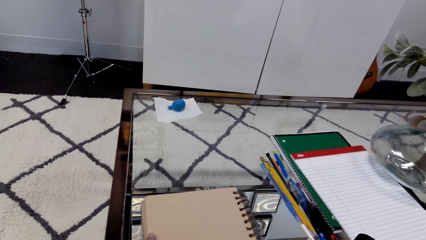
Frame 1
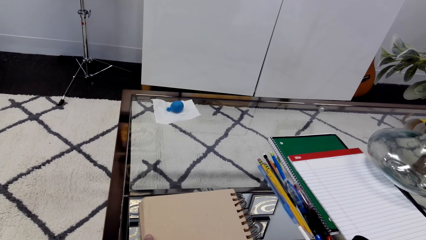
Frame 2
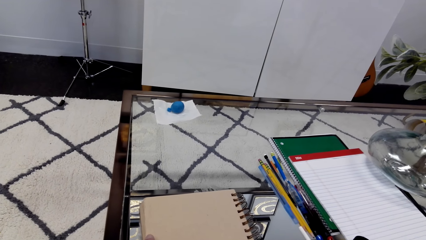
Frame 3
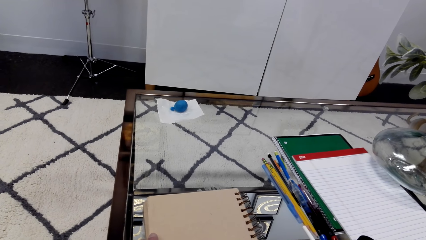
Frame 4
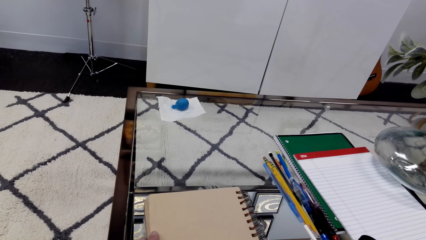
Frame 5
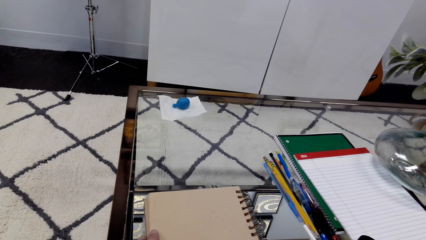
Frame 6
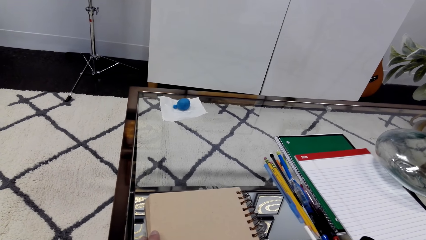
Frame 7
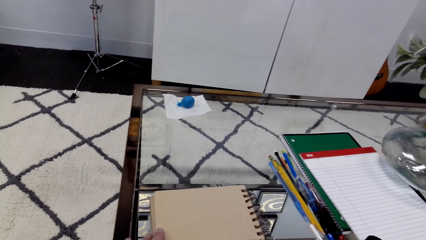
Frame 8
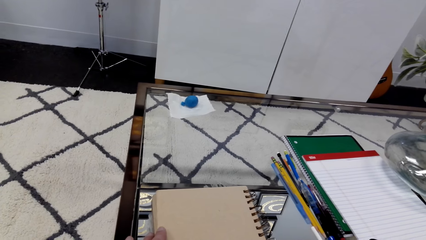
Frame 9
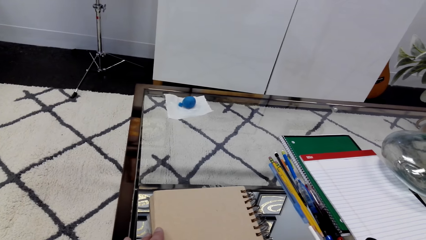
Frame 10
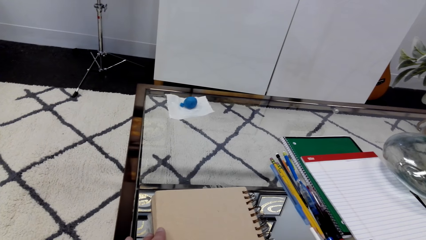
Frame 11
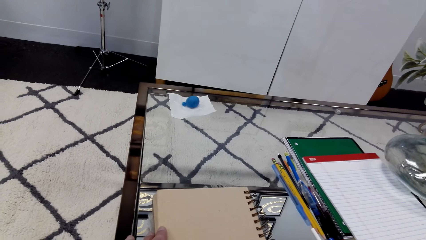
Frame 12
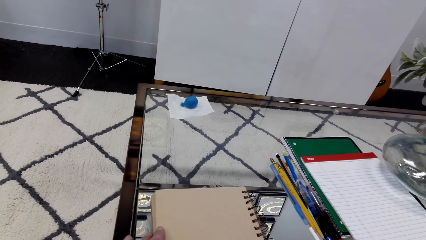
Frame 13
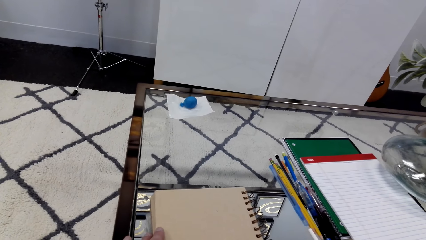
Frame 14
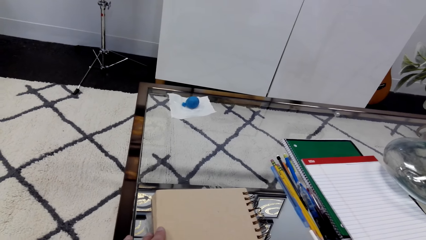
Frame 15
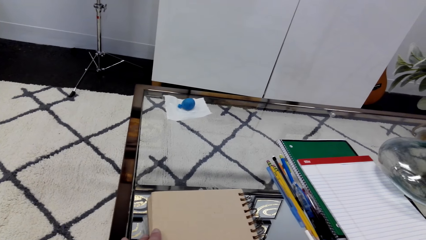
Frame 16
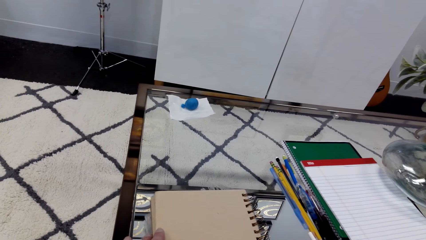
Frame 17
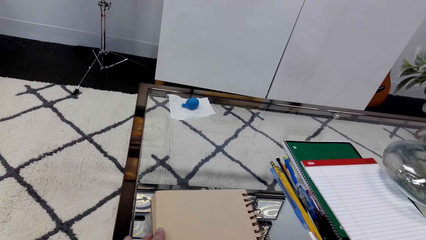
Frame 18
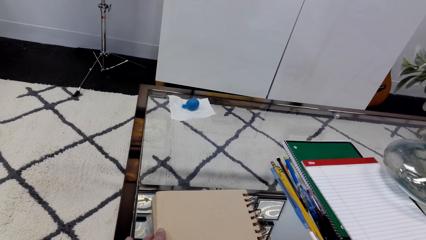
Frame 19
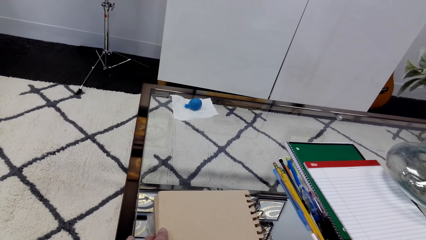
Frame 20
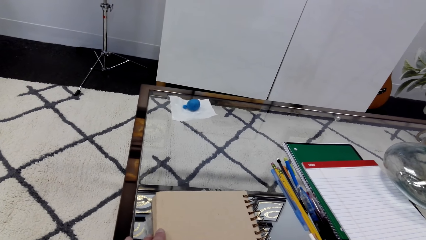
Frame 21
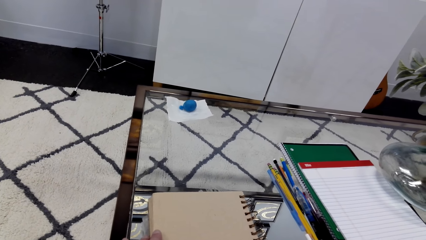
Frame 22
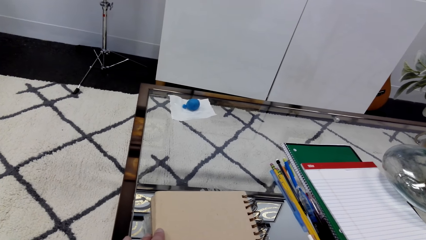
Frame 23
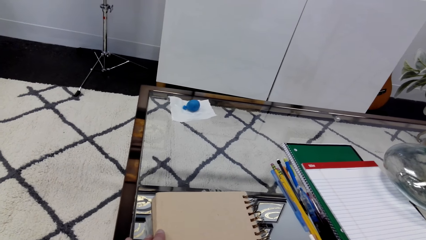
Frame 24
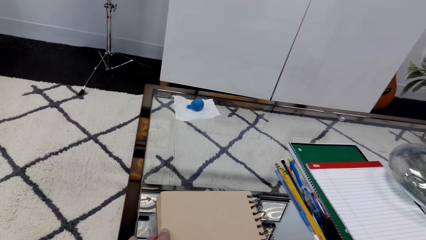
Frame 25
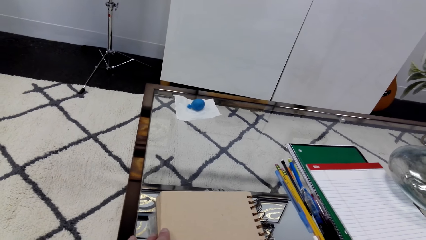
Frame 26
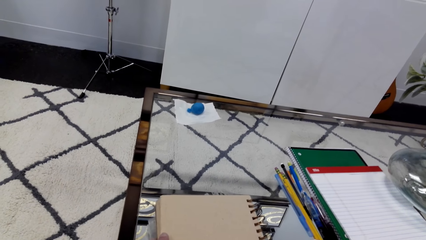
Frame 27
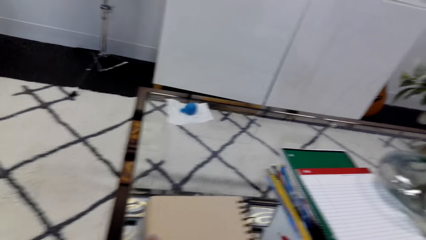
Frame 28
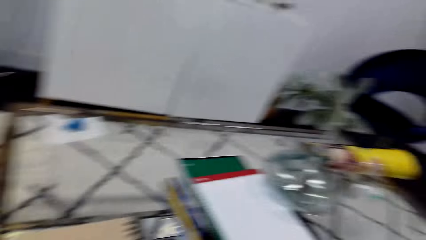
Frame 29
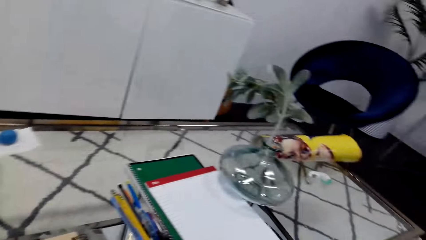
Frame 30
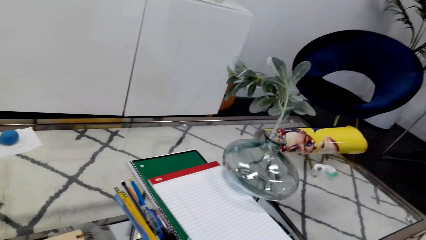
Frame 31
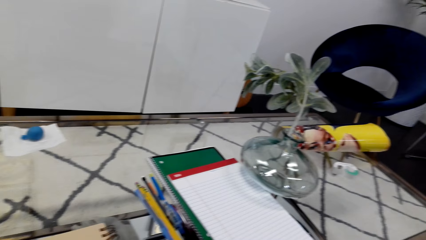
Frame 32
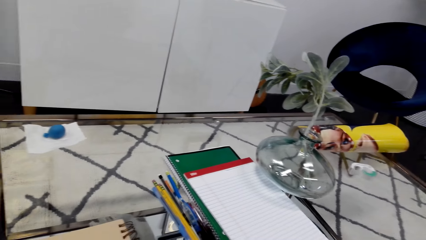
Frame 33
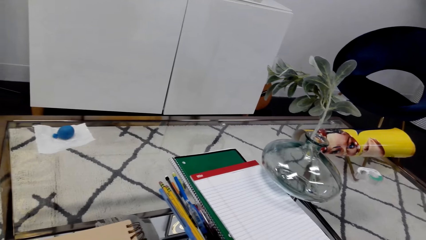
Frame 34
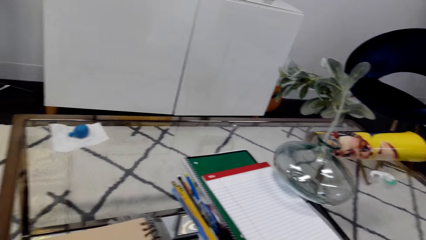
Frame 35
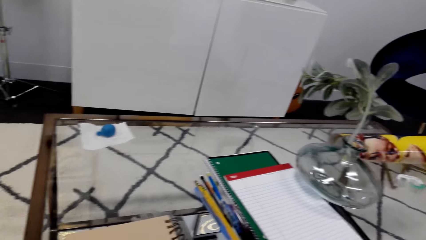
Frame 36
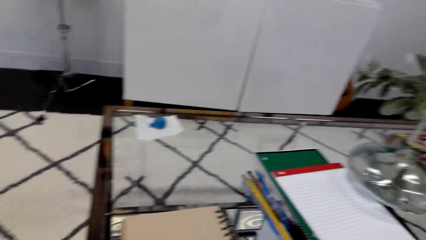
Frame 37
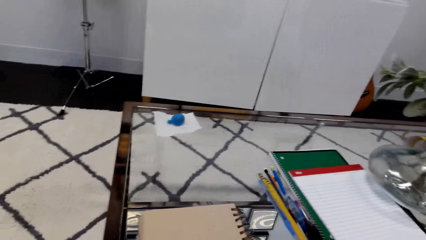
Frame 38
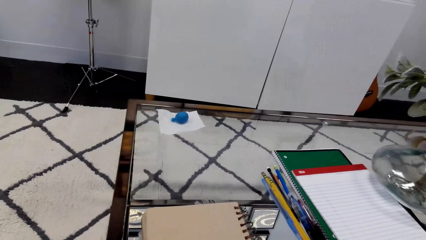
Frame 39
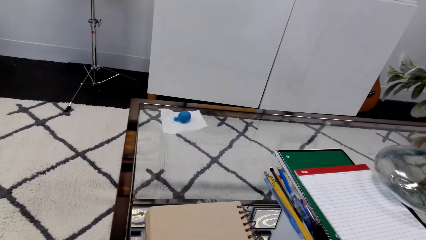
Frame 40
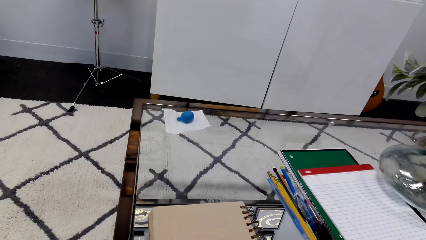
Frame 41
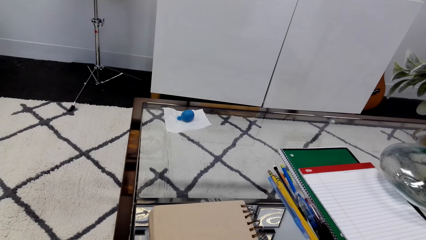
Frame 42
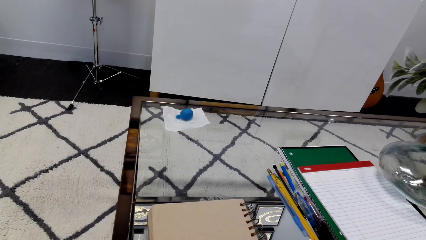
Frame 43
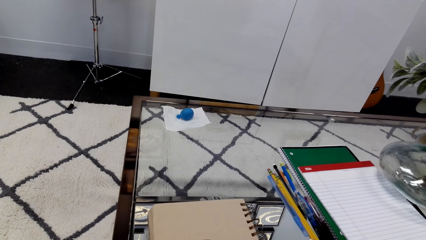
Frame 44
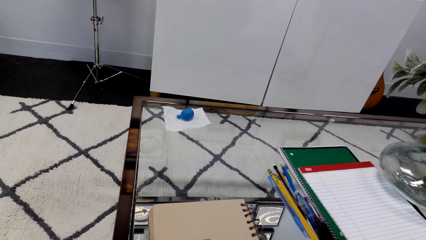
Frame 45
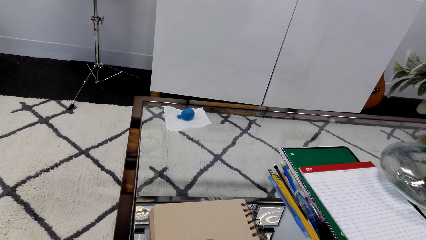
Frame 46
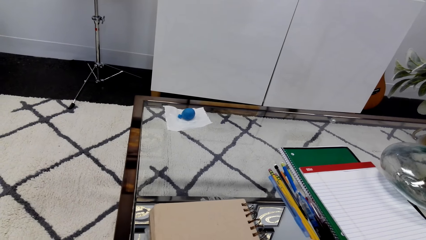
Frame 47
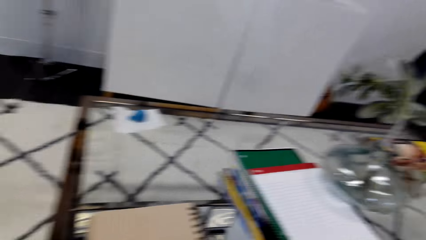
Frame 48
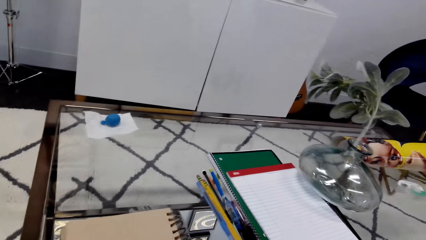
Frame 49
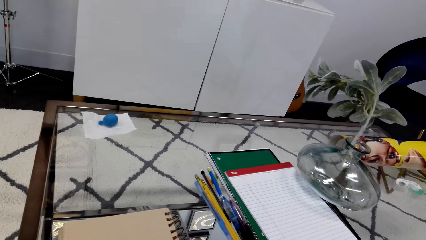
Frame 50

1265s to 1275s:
The camera wearer draws a picture.

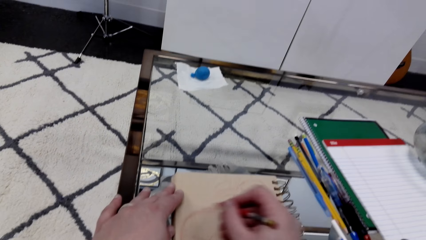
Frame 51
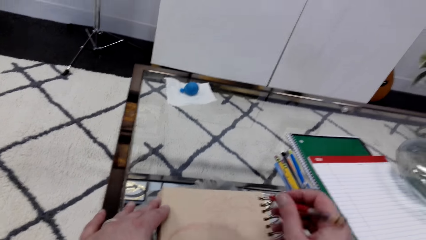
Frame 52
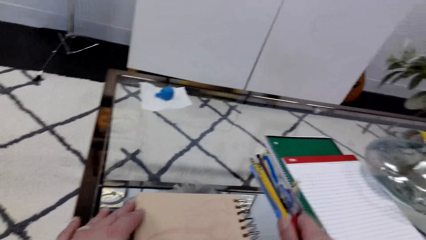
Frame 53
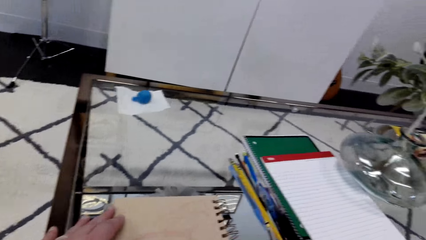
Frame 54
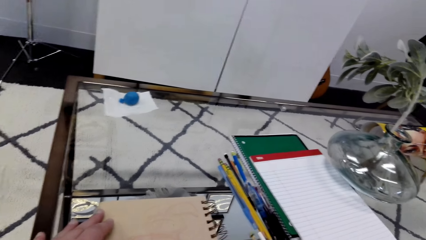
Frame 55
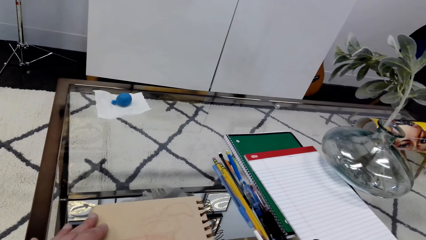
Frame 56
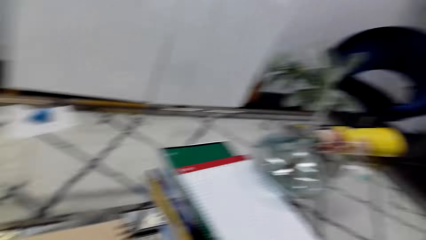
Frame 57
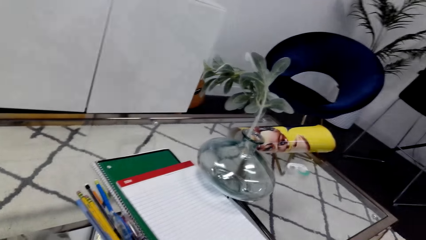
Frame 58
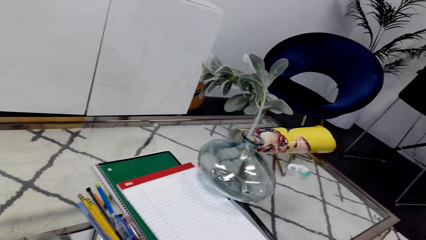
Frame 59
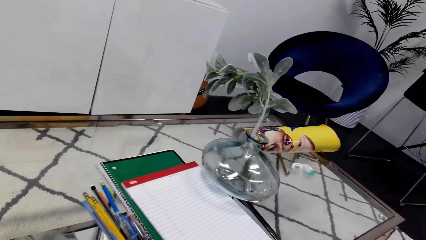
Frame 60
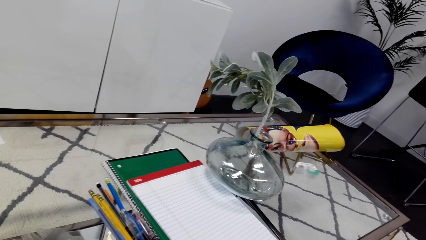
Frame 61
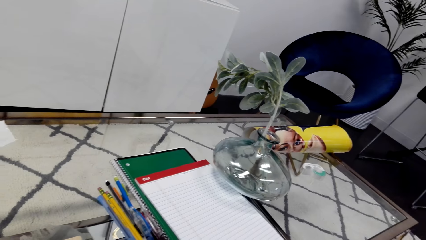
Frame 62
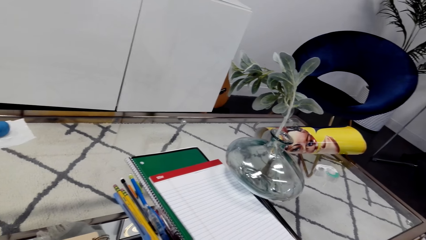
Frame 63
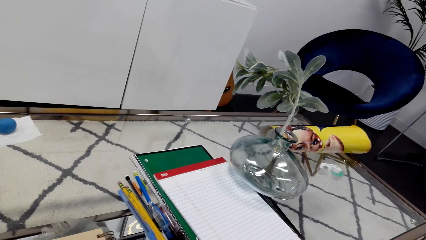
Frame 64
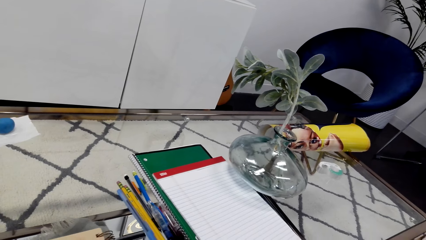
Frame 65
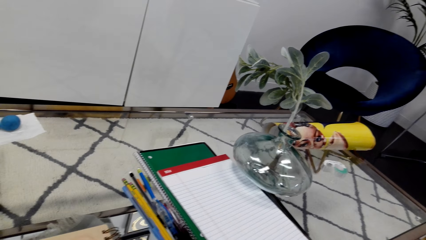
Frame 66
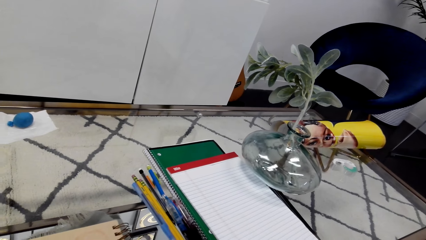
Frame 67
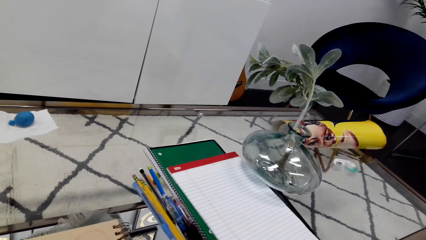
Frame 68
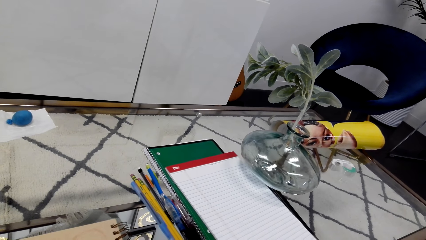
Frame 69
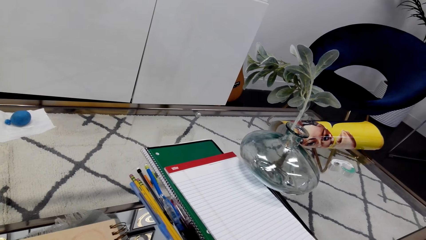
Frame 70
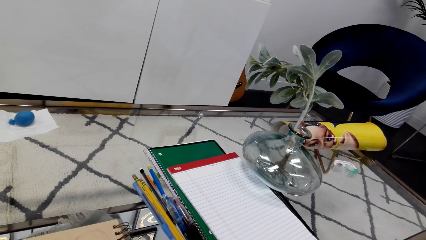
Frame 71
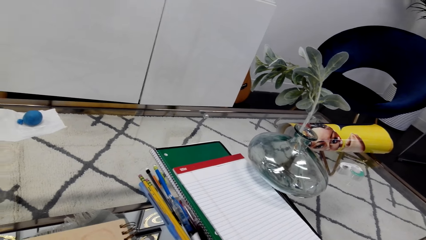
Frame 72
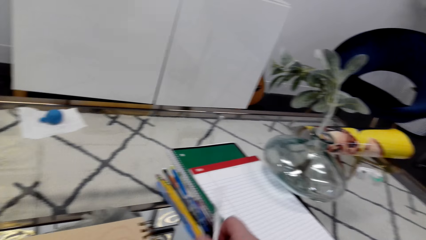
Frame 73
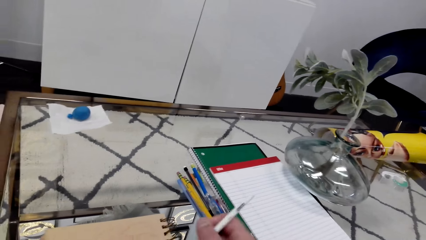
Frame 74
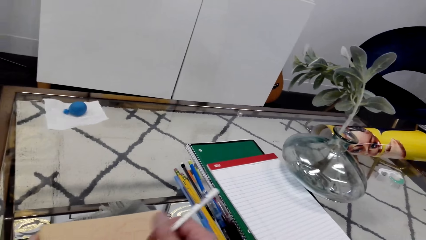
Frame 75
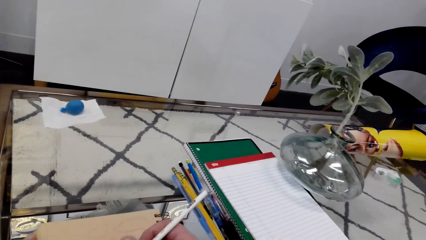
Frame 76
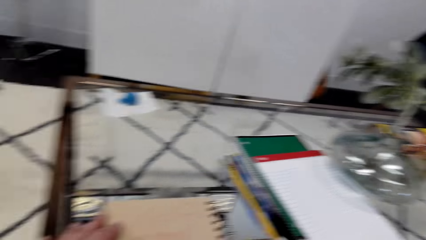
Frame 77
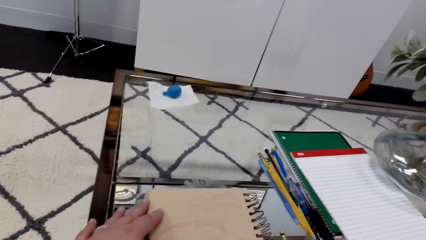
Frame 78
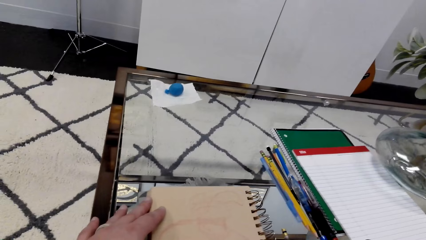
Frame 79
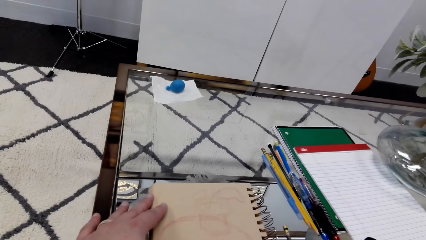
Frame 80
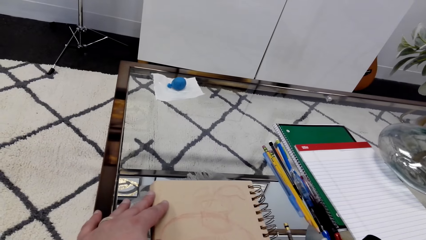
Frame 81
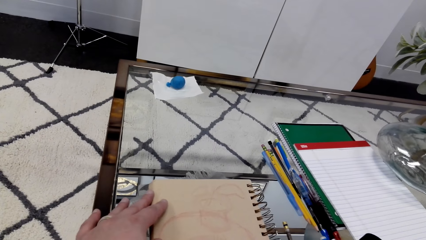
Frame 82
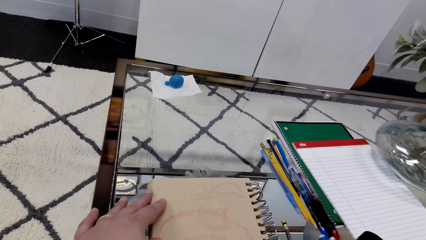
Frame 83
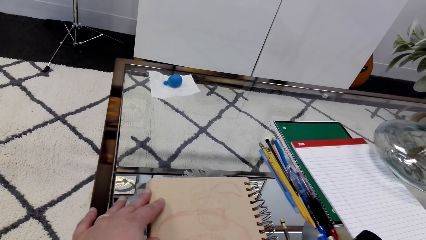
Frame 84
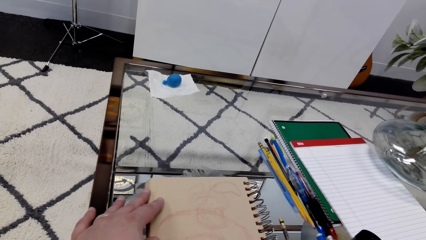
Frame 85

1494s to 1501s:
The camera wearer grabs a pencil.
